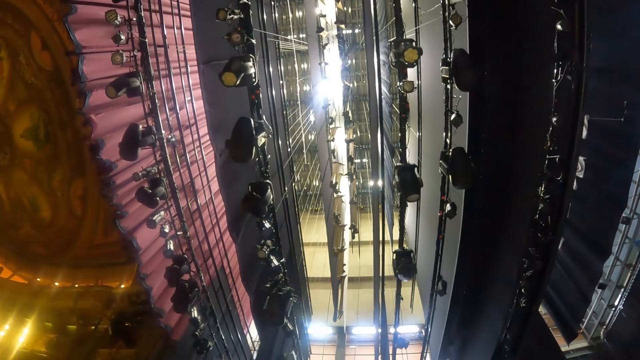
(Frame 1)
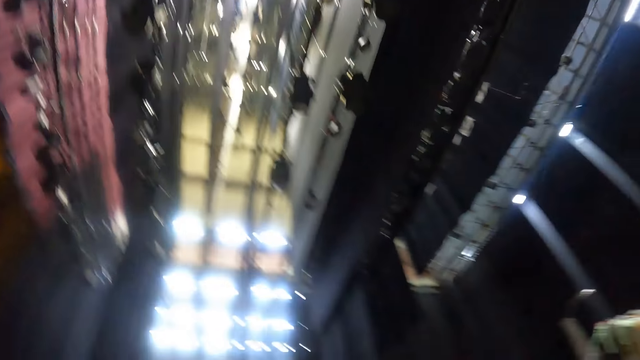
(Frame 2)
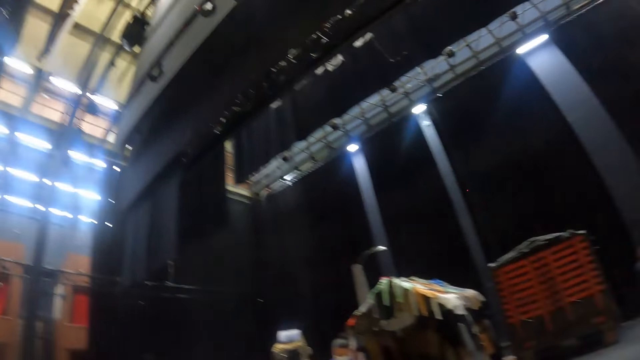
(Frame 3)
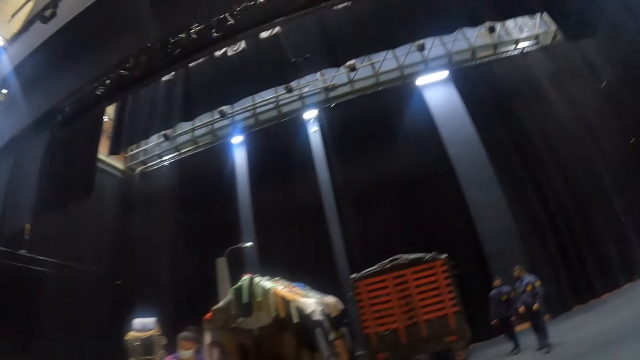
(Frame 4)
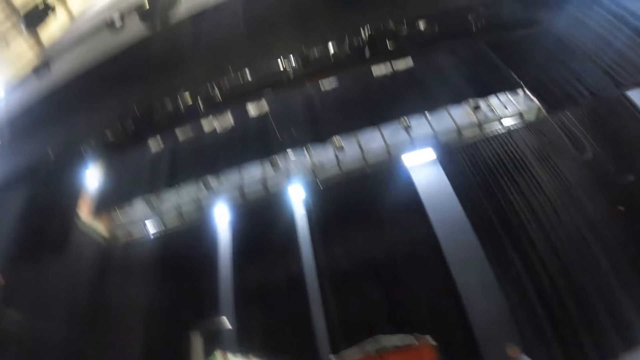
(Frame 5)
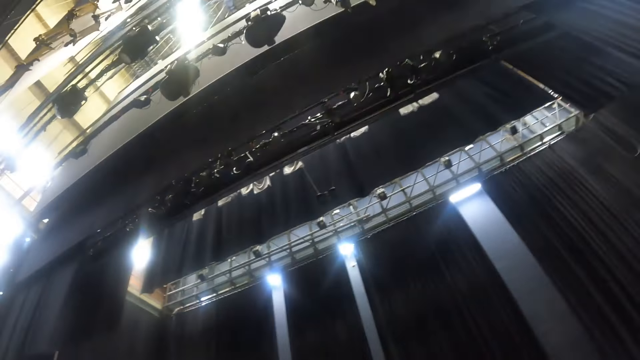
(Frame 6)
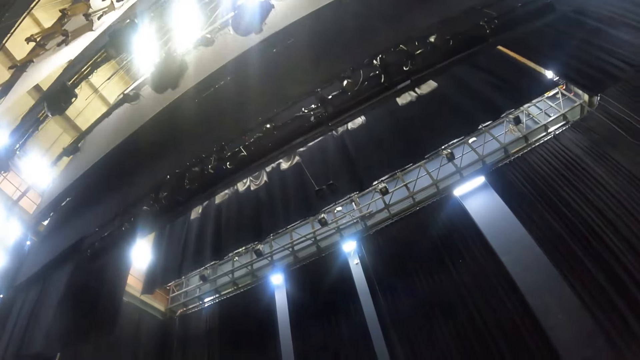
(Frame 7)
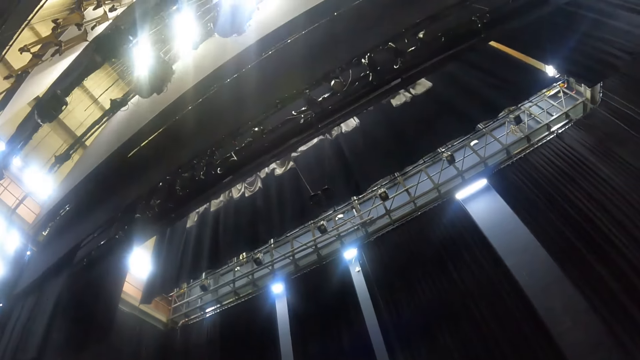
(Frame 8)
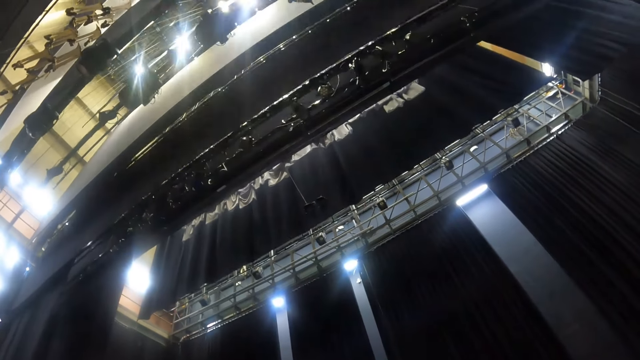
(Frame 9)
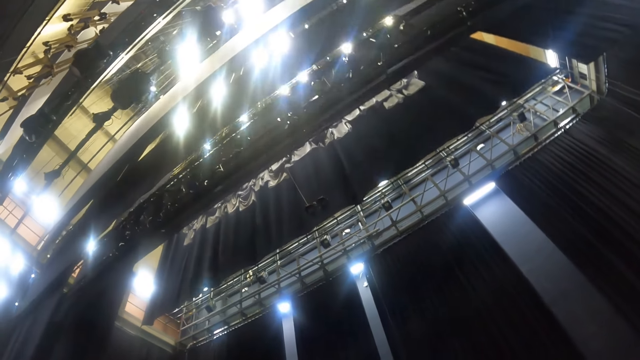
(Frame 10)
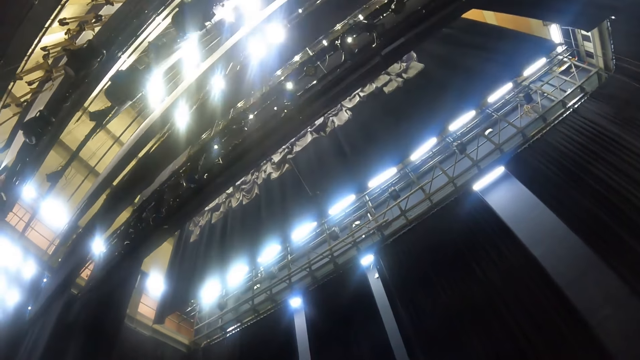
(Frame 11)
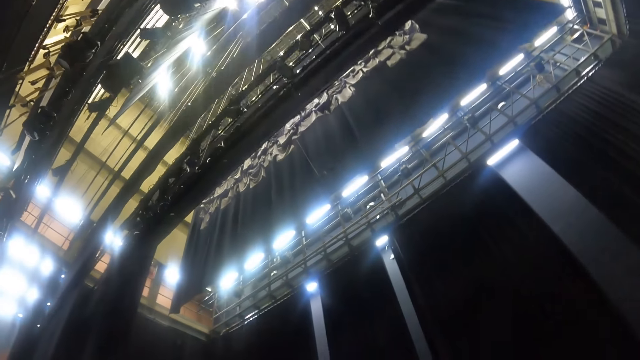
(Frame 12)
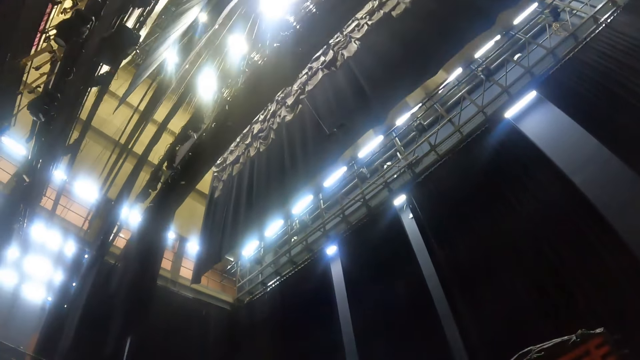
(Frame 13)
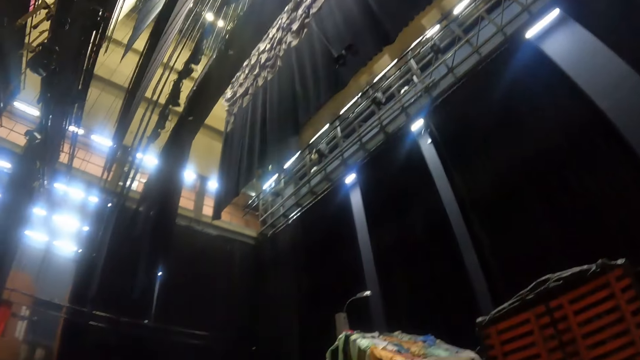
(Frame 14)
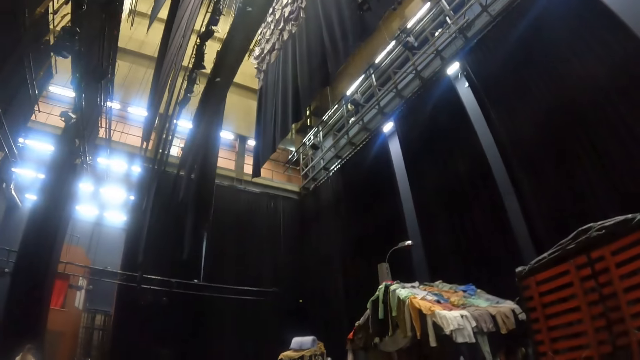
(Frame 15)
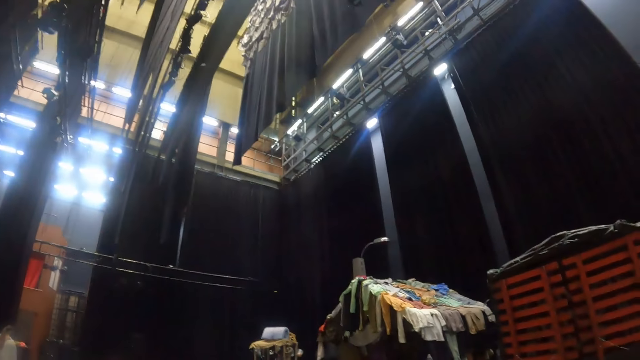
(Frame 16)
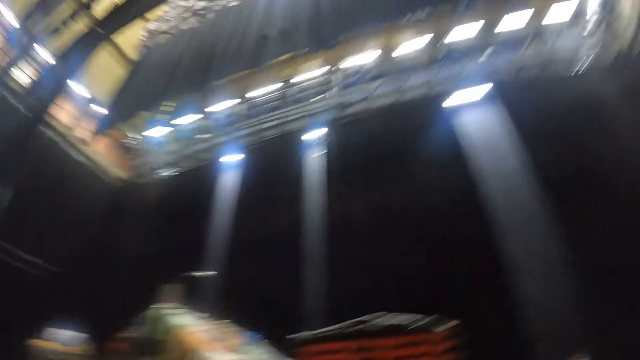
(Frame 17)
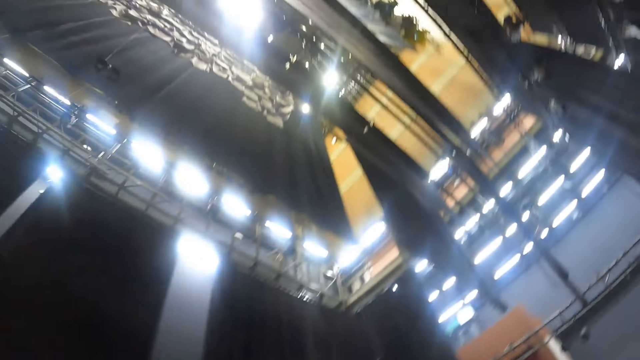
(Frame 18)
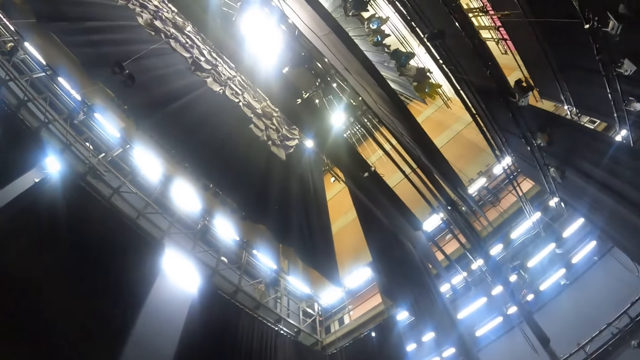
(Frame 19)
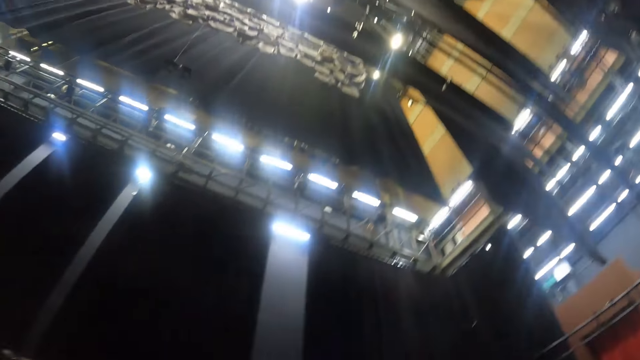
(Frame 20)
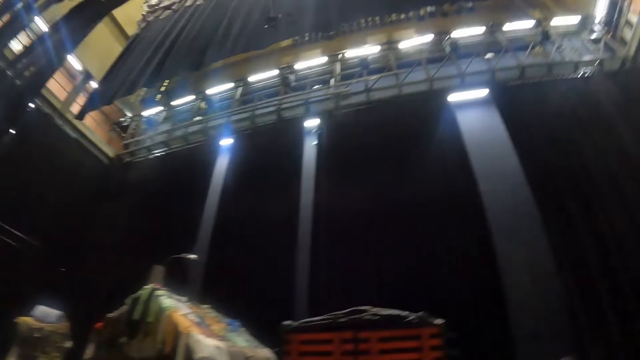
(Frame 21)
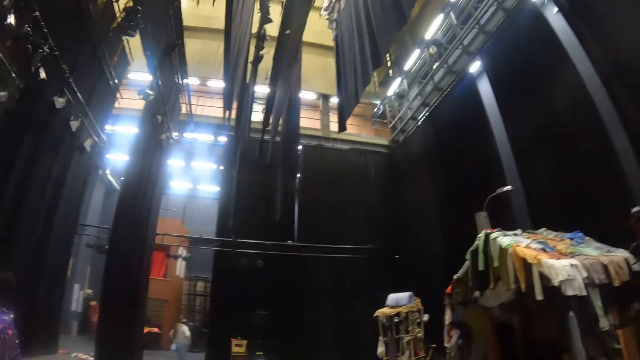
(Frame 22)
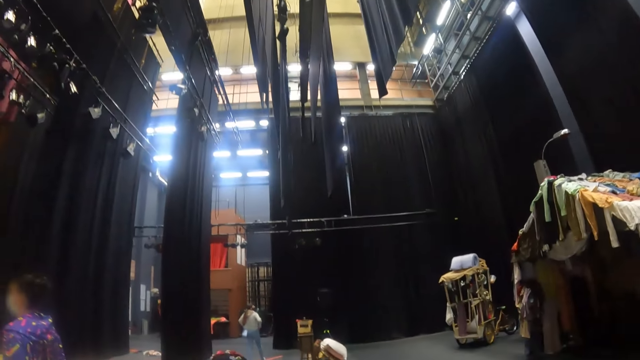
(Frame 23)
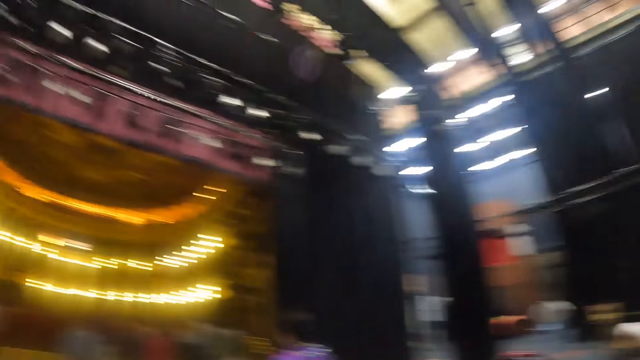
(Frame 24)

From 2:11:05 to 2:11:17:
The camera wearer looks around the theater stage.

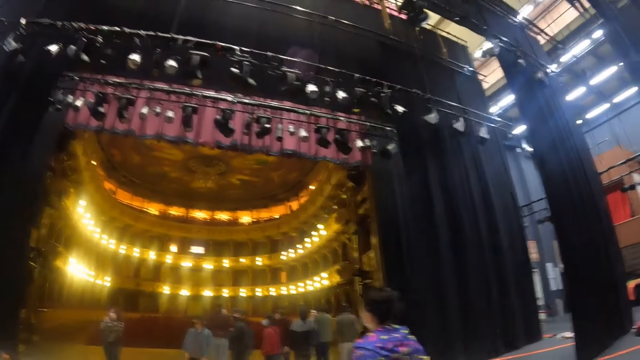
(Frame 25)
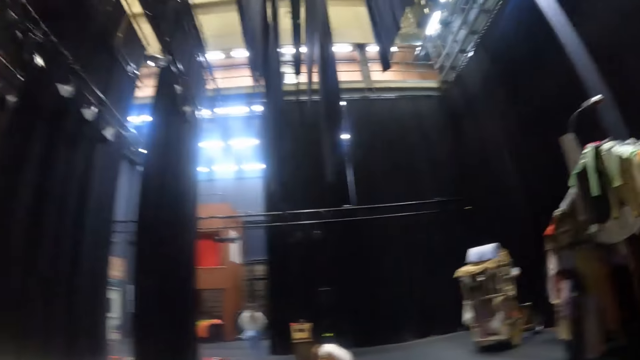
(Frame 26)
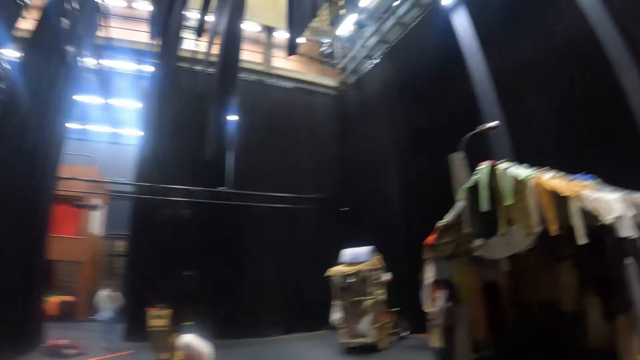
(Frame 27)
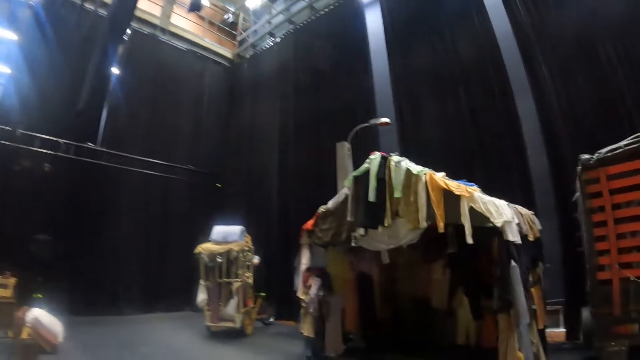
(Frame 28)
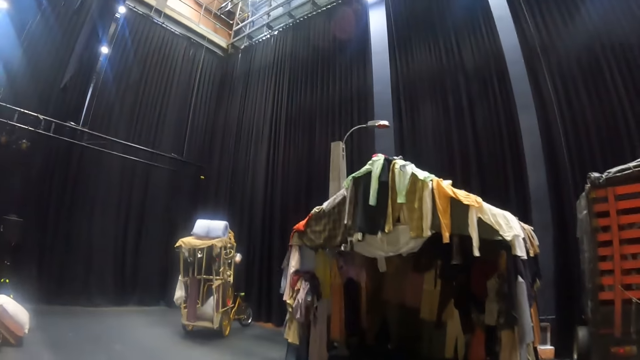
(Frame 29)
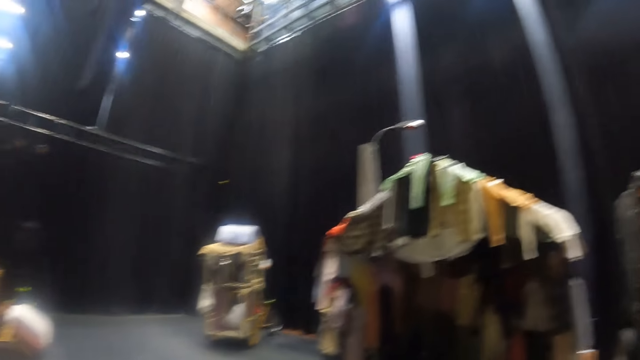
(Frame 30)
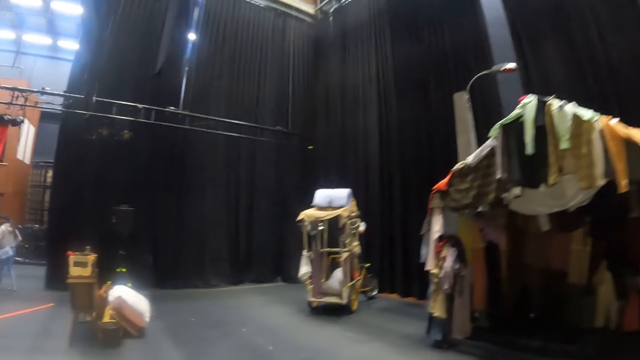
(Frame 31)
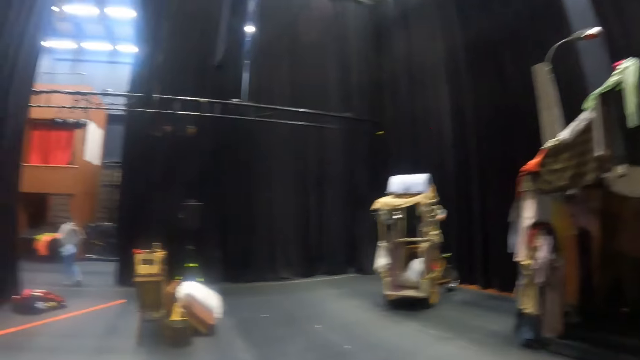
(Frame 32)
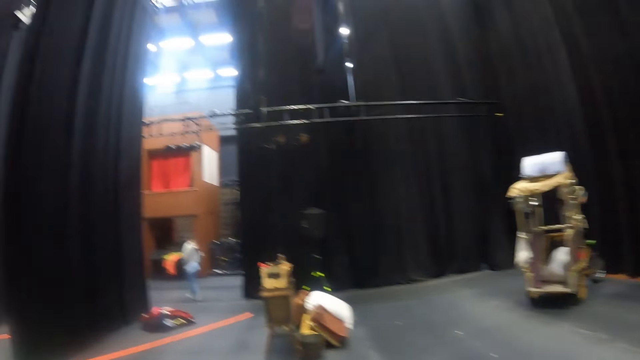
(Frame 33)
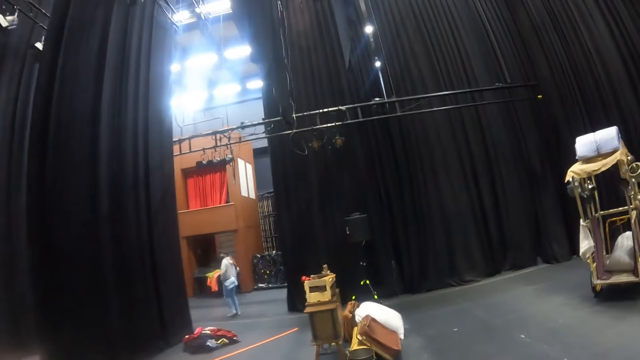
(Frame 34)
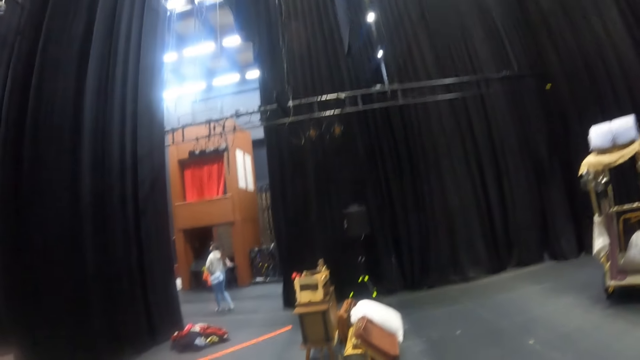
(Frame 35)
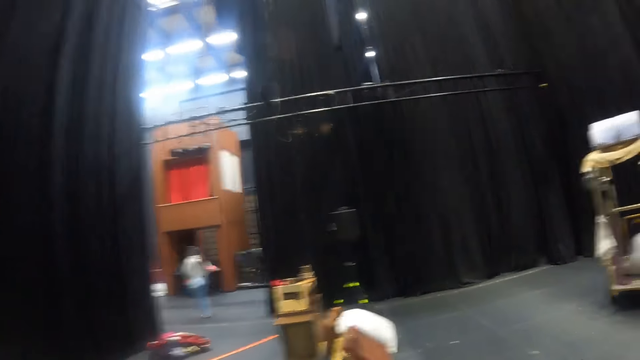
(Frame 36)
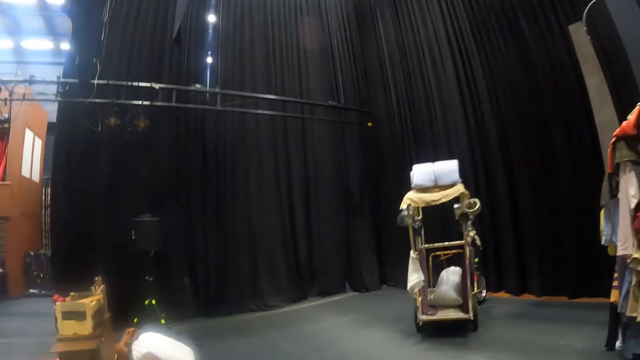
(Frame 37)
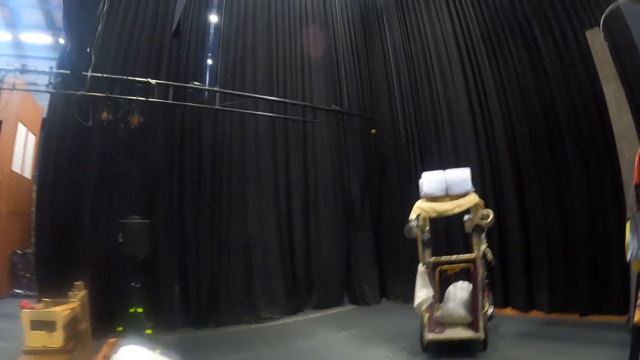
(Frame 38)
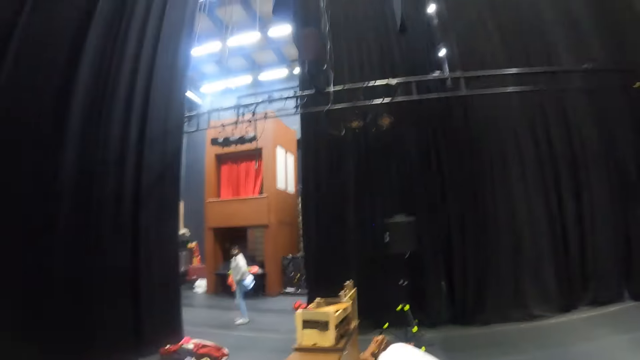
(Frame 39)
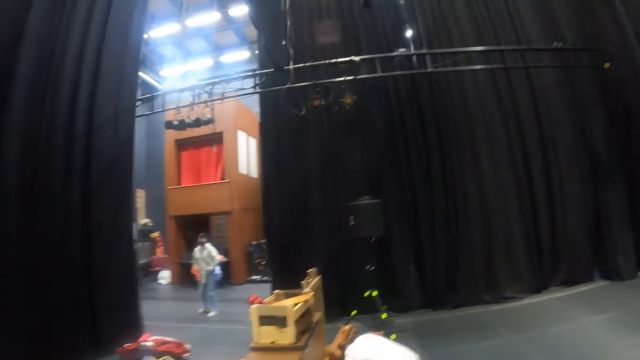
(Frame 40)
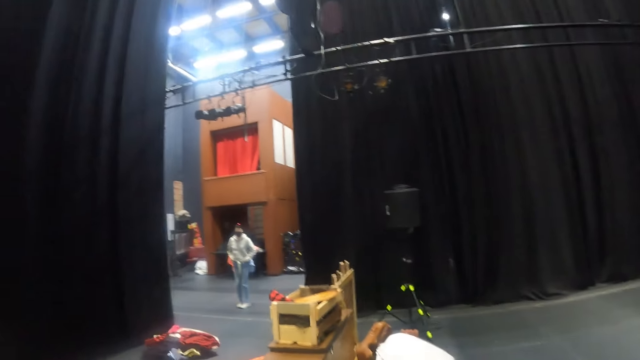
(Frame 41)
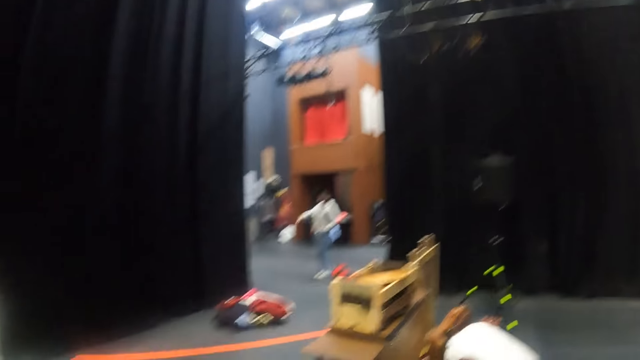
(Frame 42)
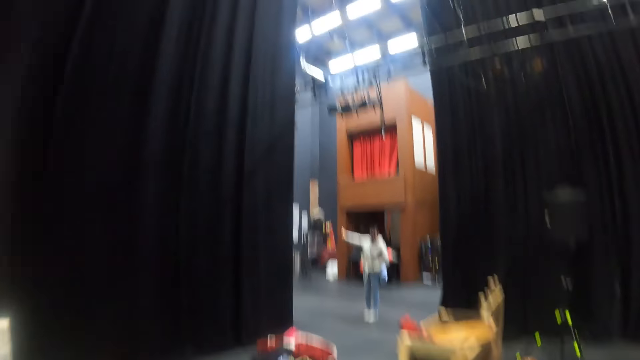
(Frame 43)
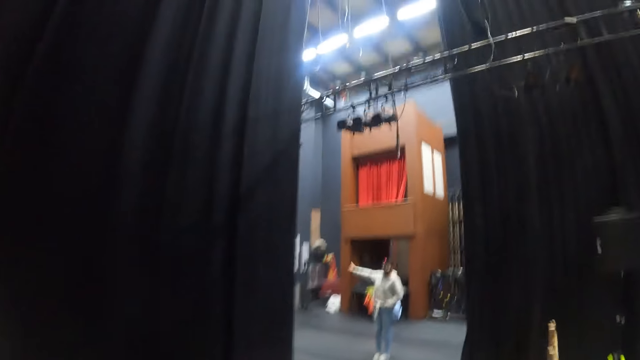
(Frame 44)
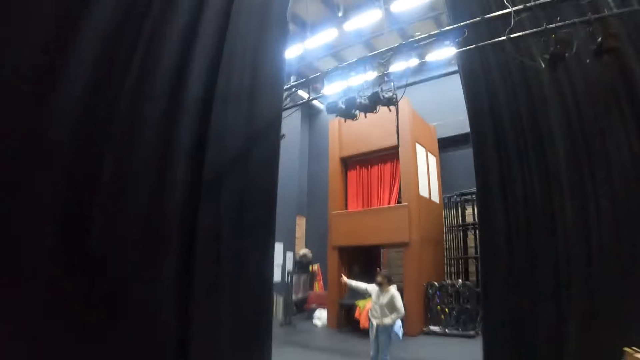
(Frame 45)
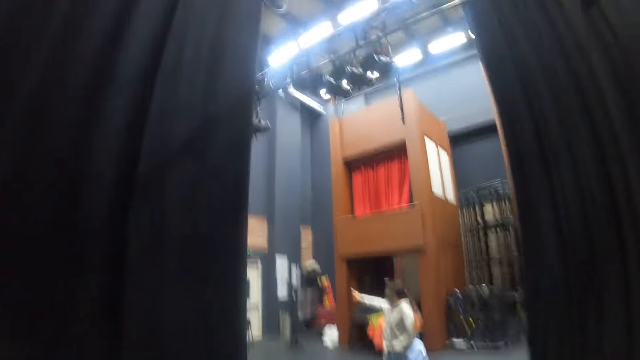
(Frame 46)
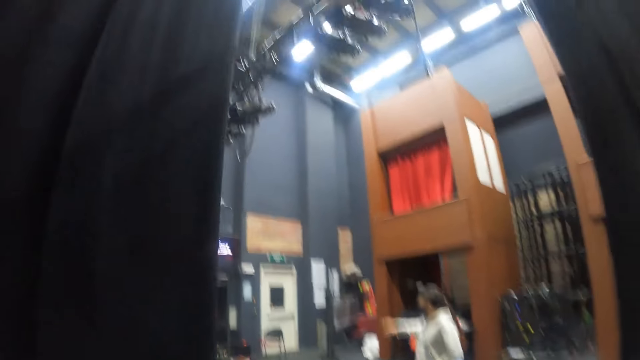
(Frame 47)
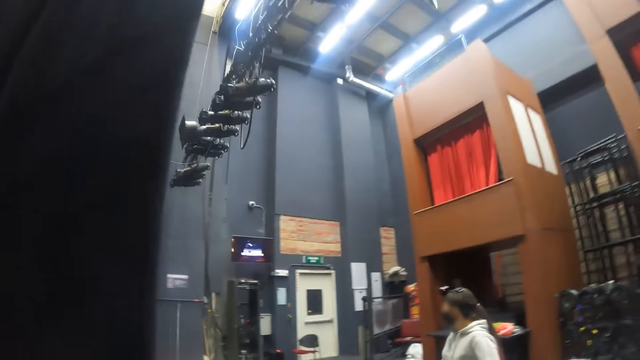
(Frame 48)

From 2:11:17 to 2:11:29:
The camera wearer walks around the stage. A woman converses with the camera wearer.
